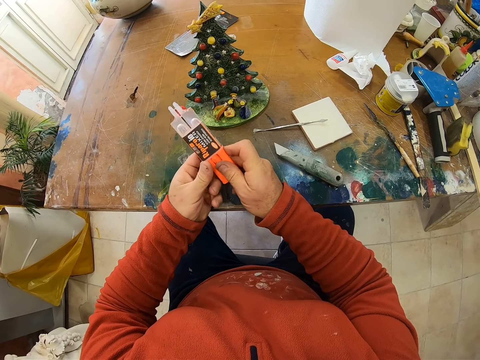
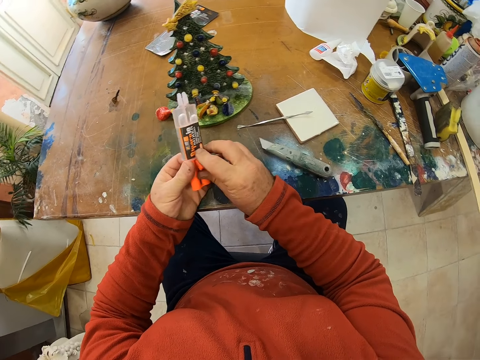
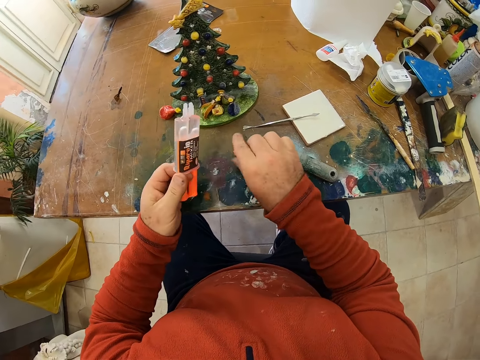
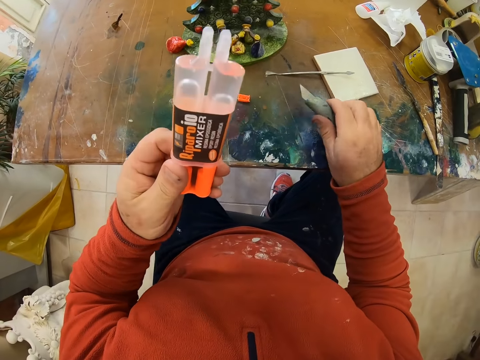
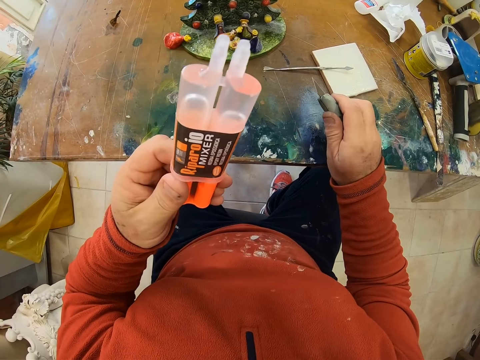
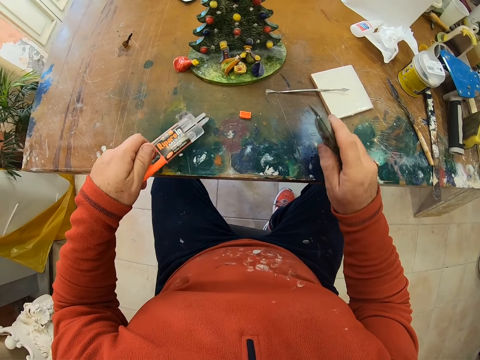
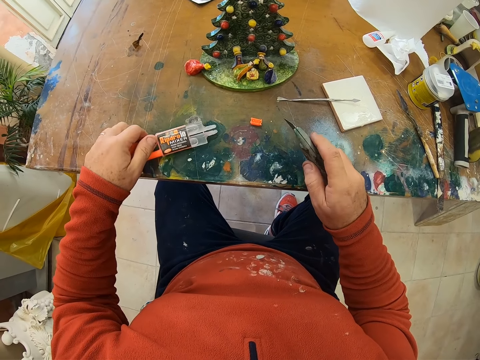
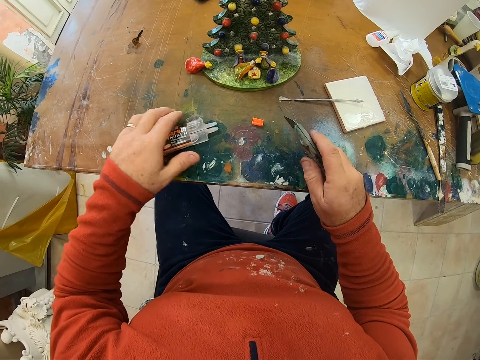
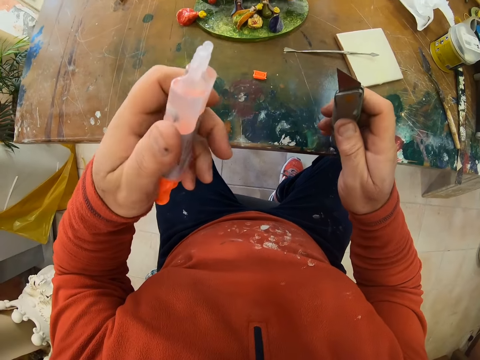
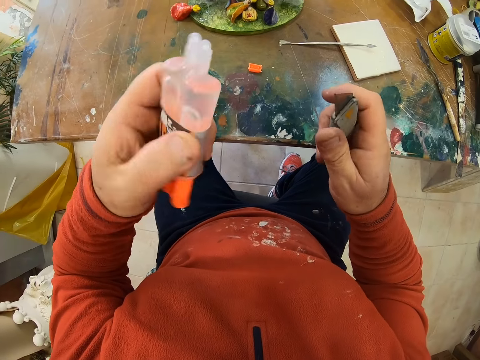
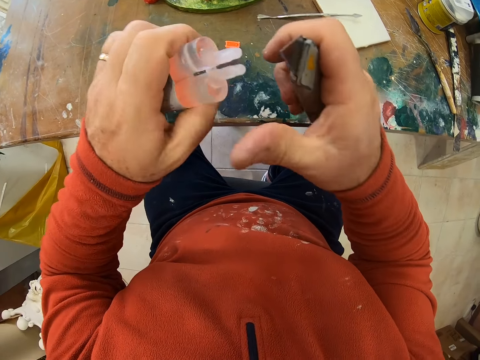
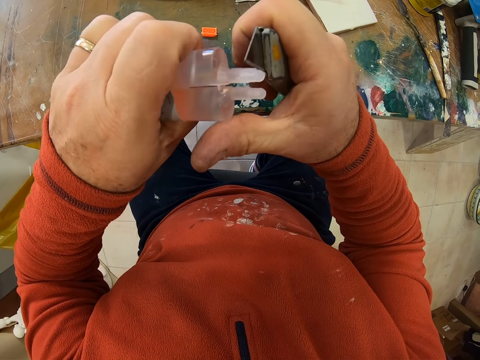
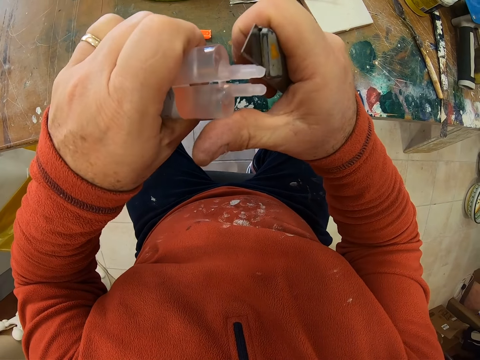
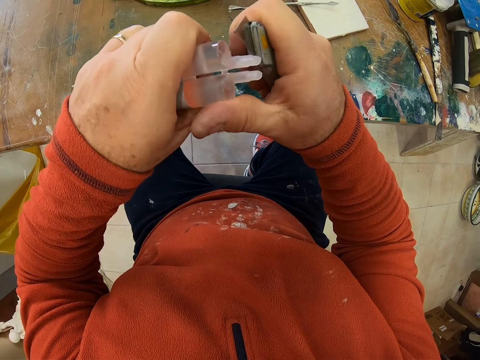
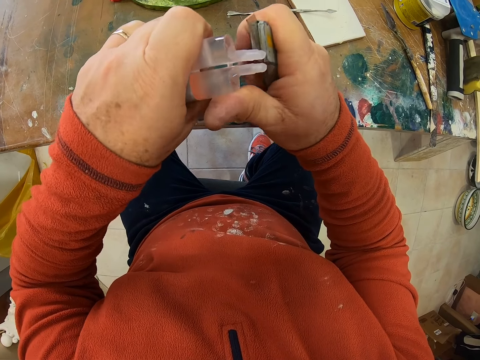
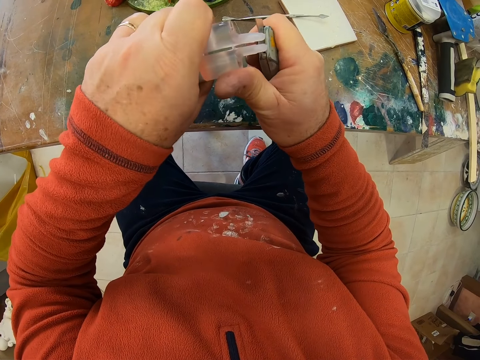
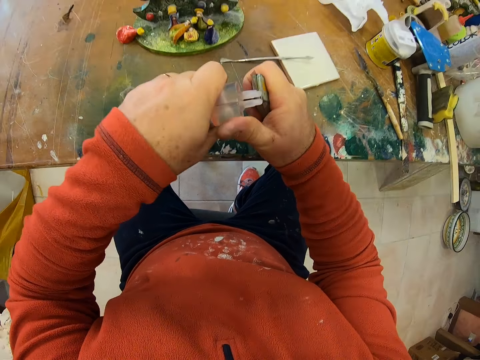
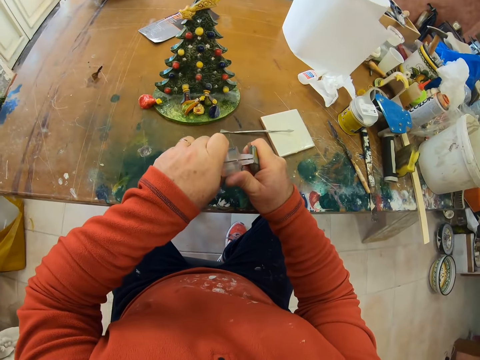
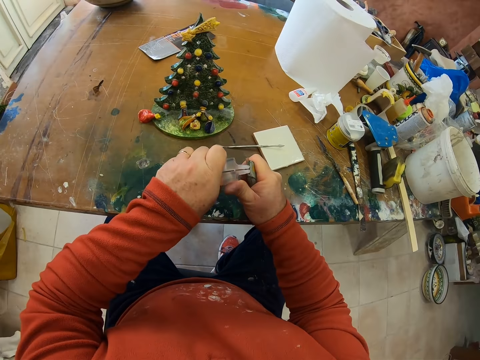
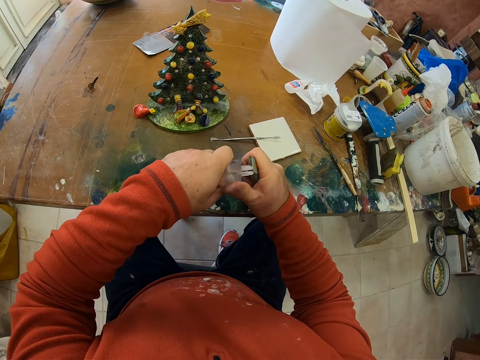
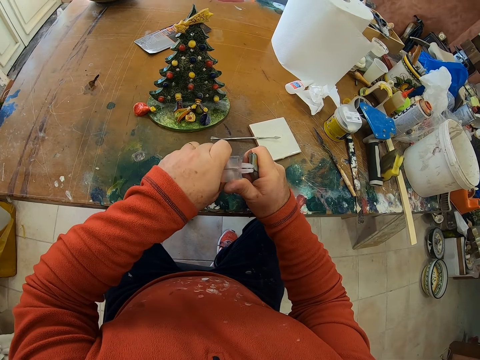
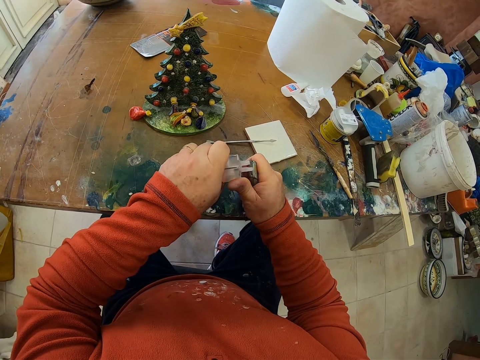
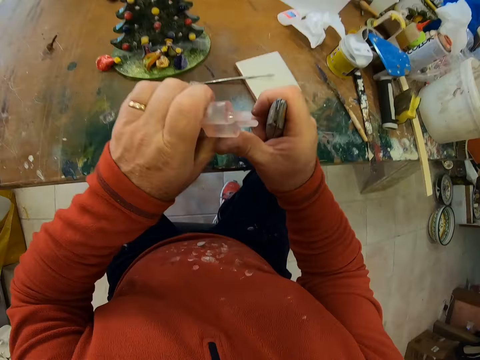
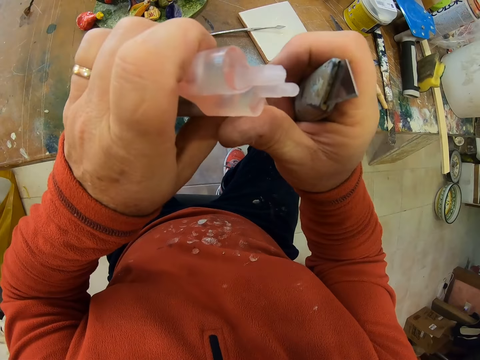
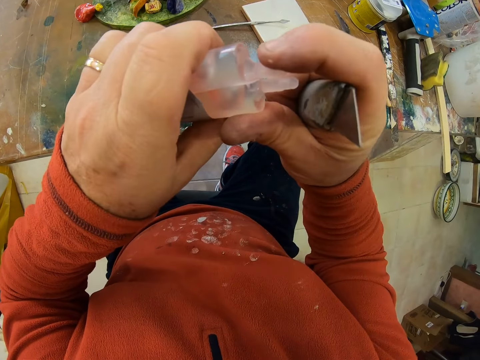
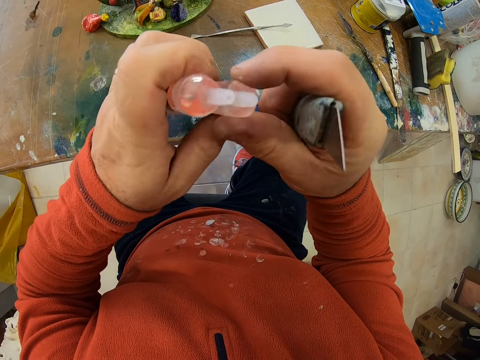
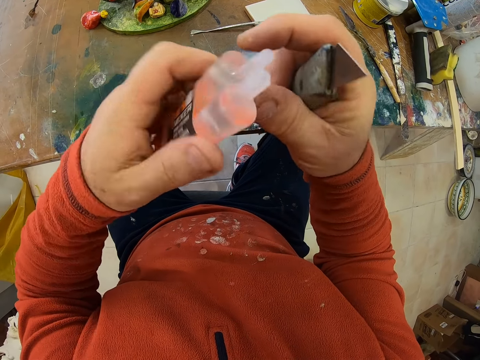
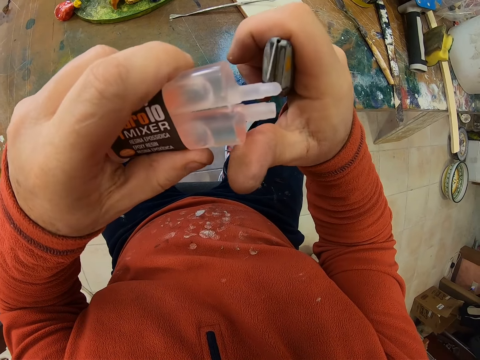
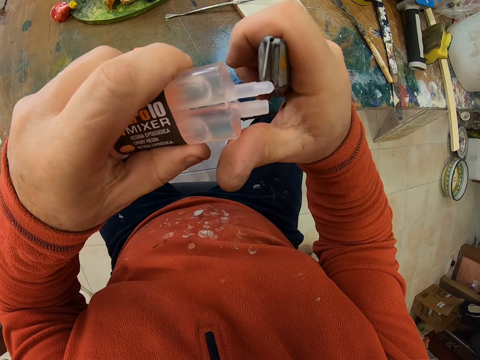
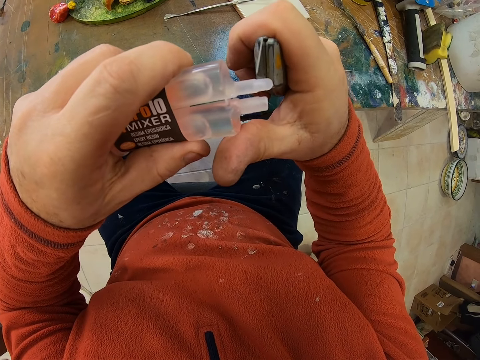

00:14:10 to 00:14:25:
The camera wearer places the lid on the table. They pick the cutter from the table. They place the glue on the table. They lift the super glue, hold the super glue and cut the super glue.

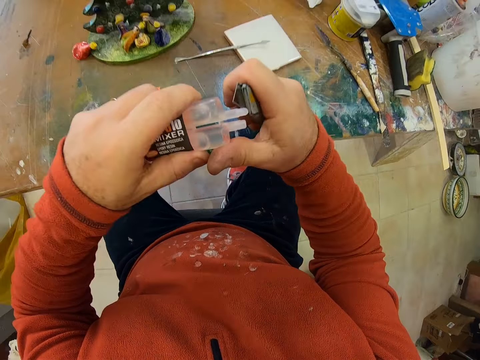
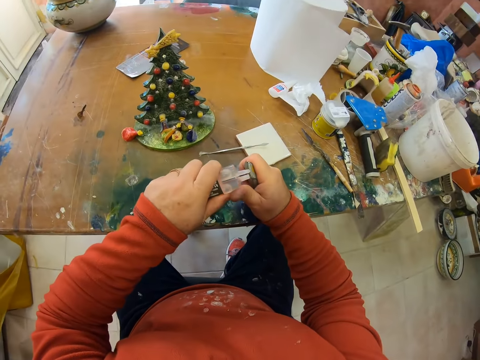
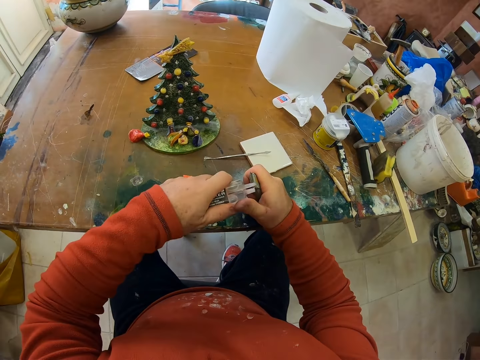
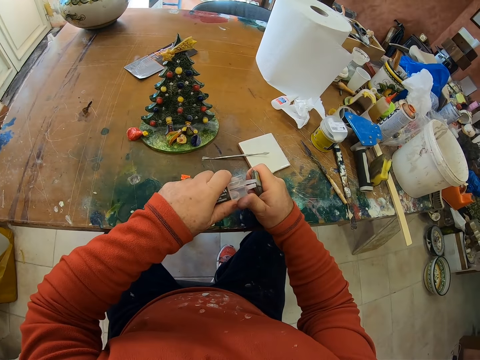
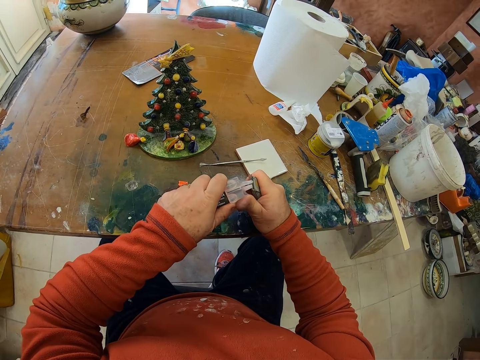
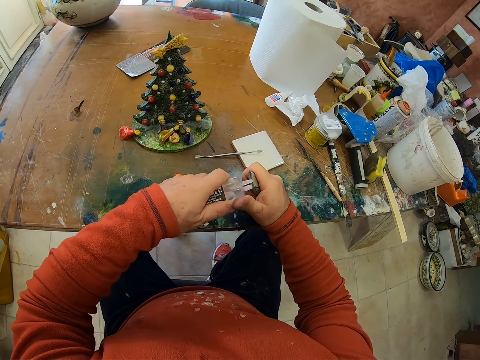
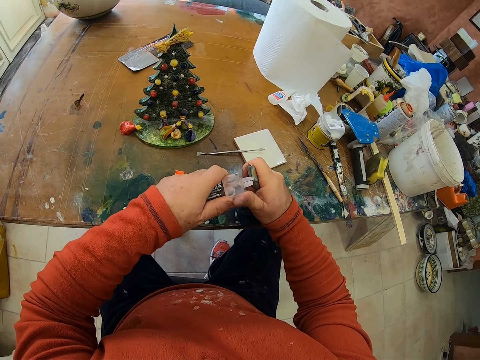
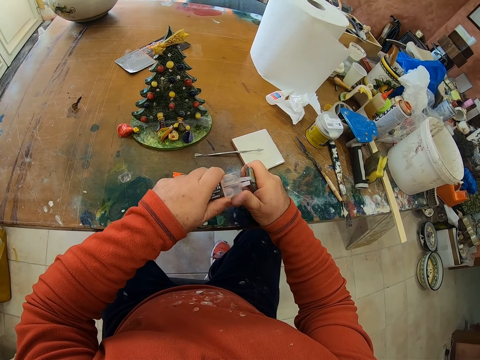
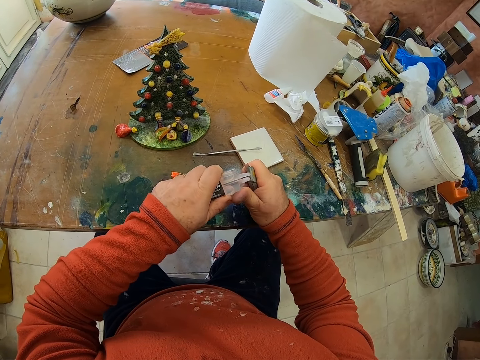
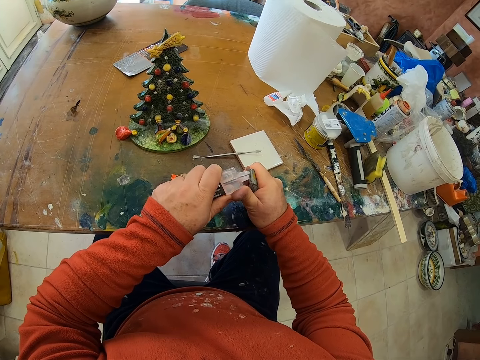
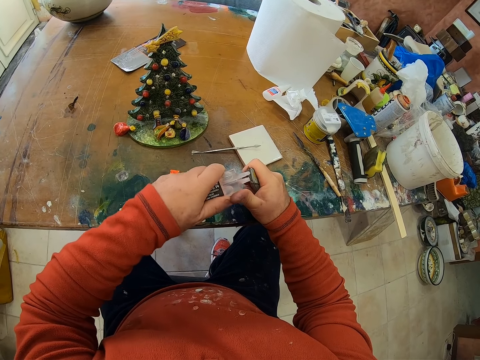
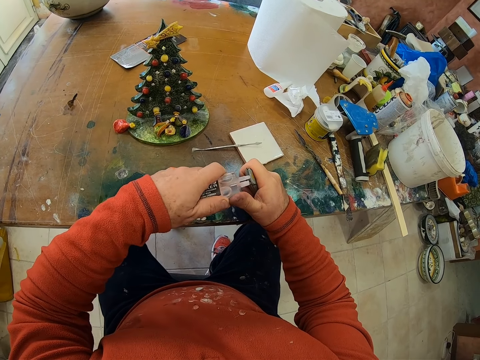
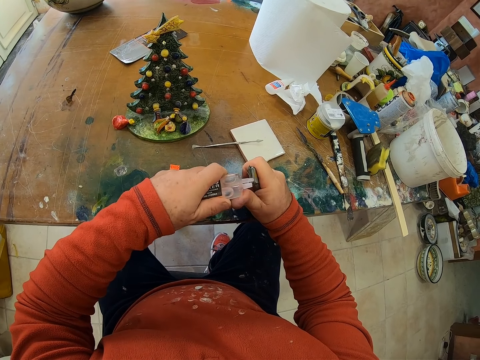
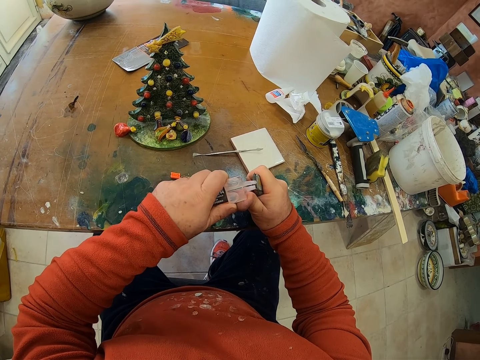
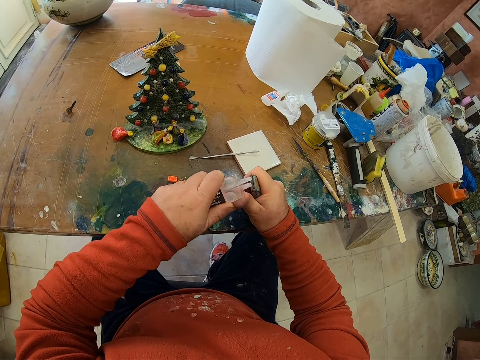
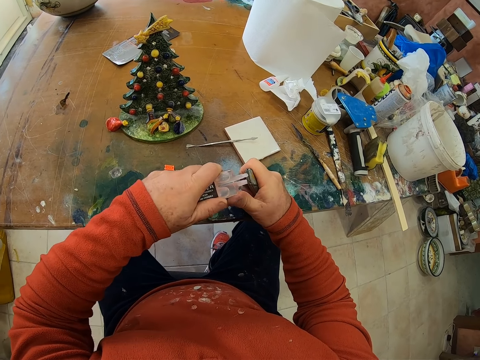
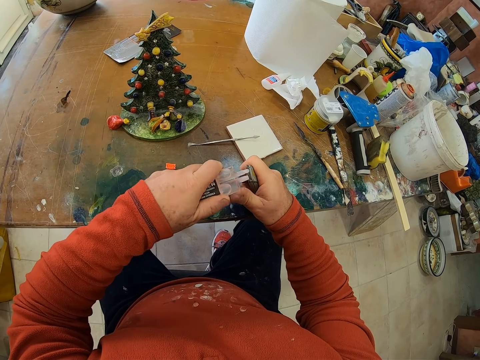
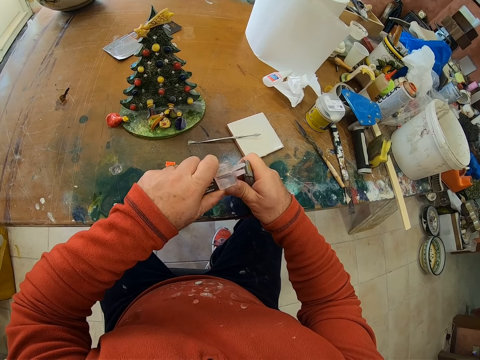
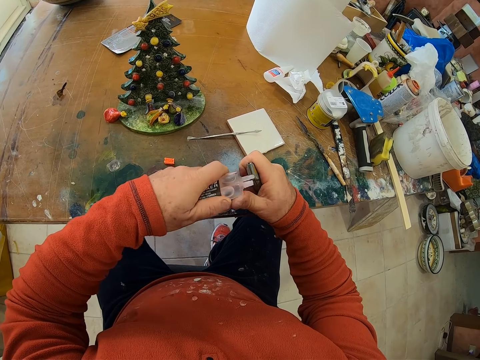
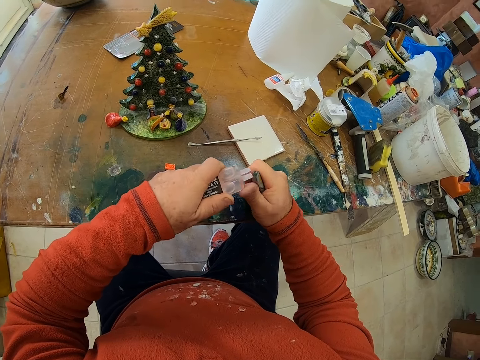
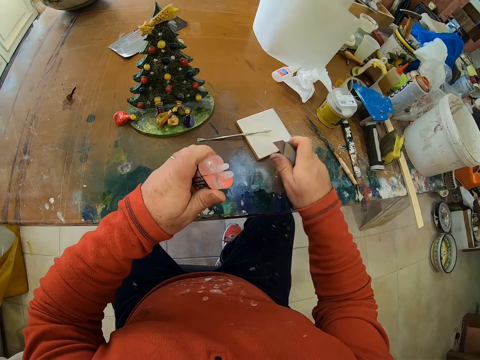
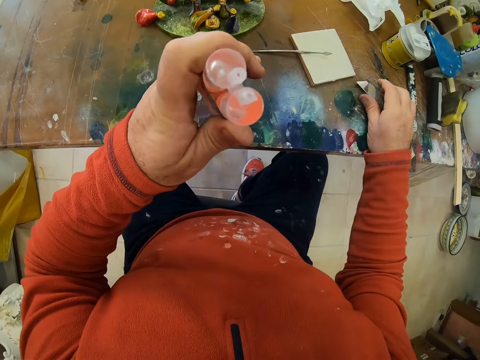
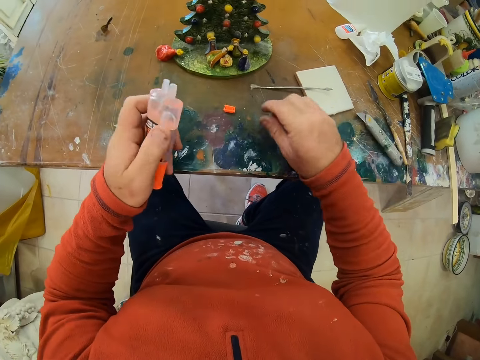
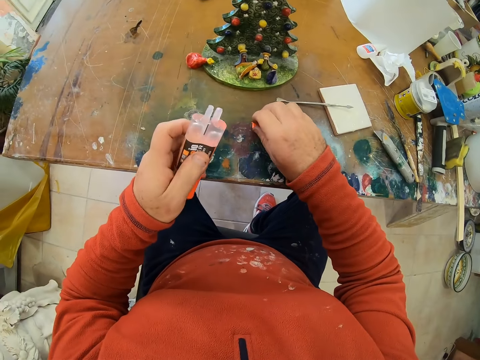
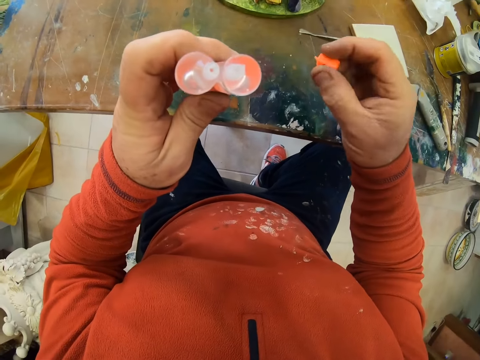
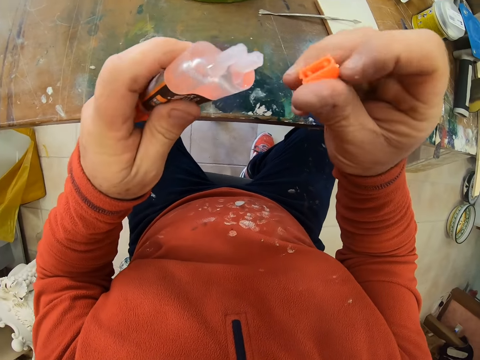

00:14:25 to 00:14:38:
The camera wearer places the cutter on the table. They pick the lid from the table.
